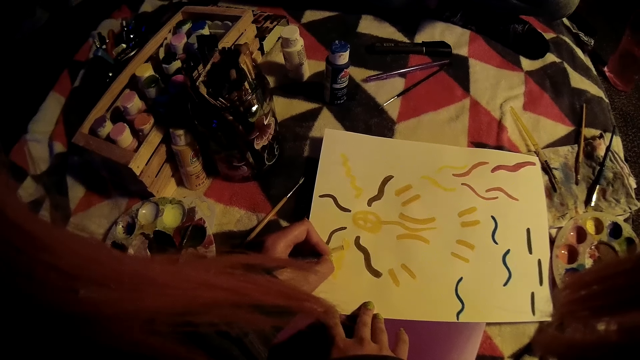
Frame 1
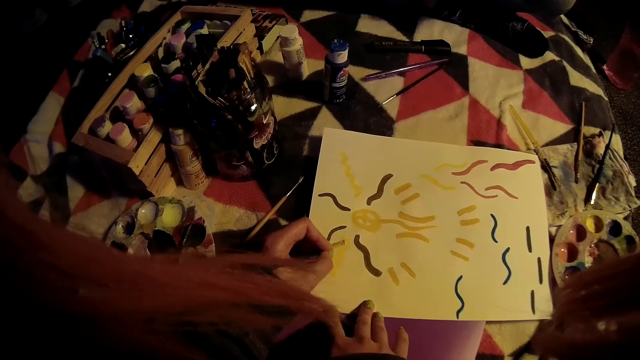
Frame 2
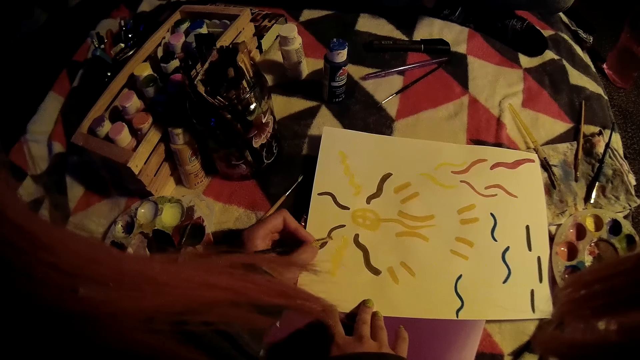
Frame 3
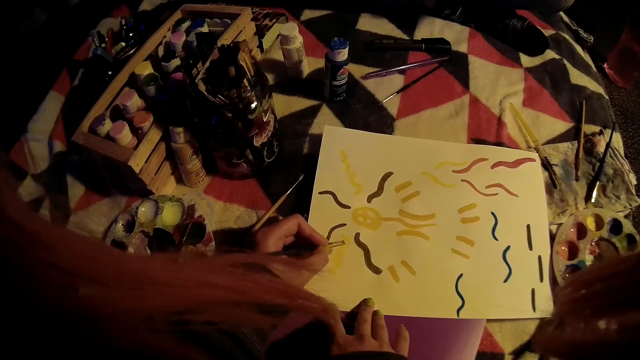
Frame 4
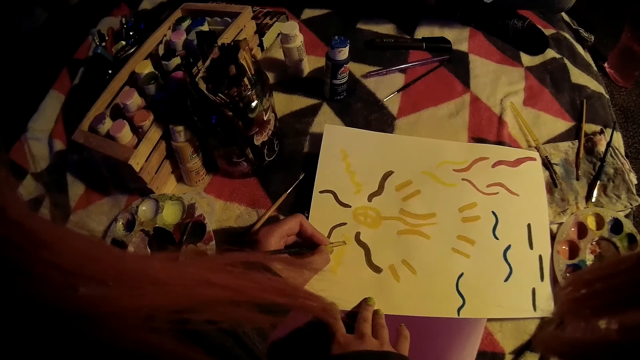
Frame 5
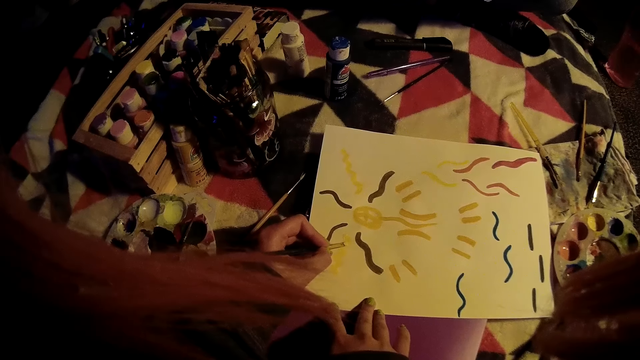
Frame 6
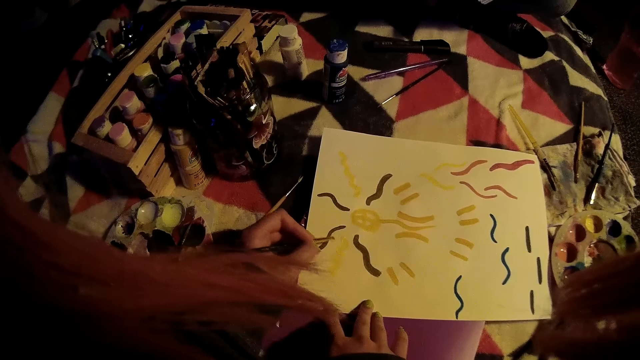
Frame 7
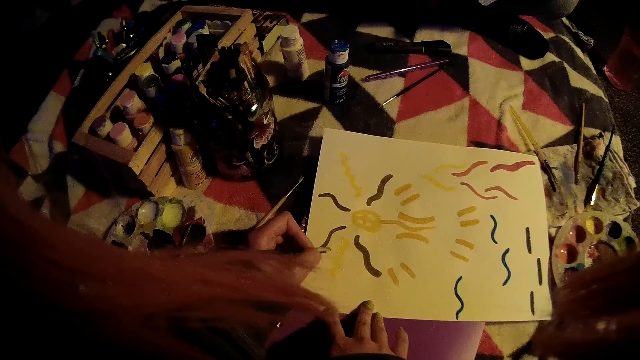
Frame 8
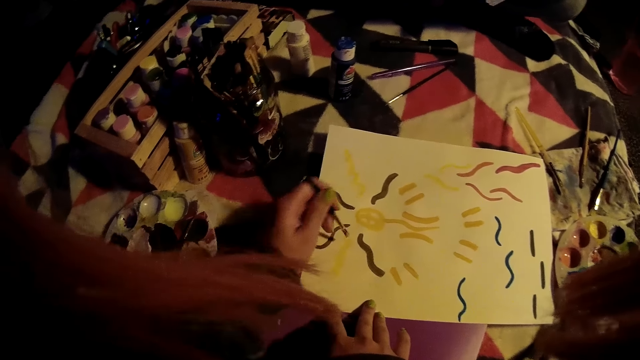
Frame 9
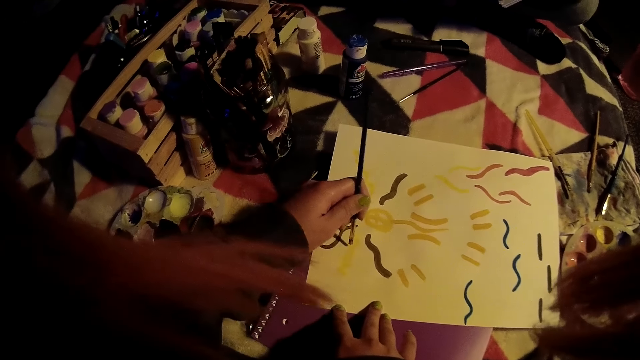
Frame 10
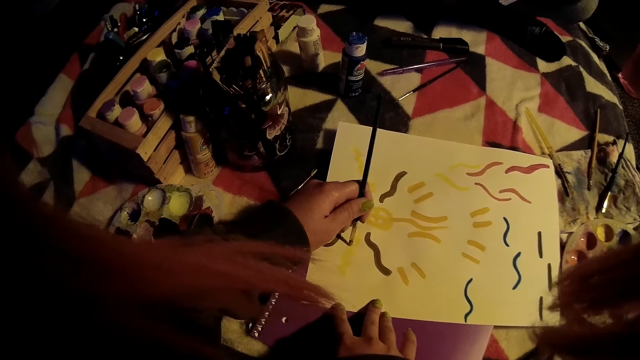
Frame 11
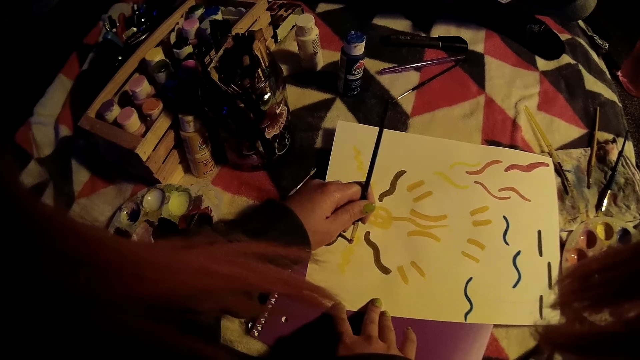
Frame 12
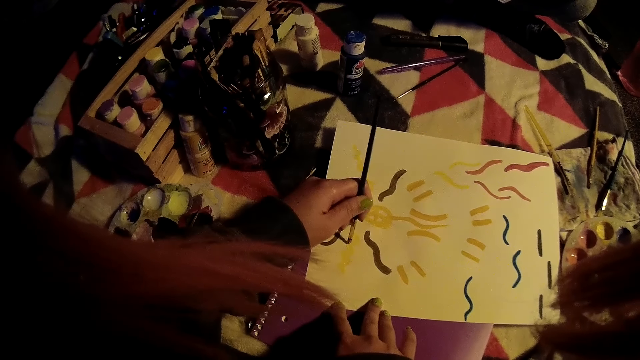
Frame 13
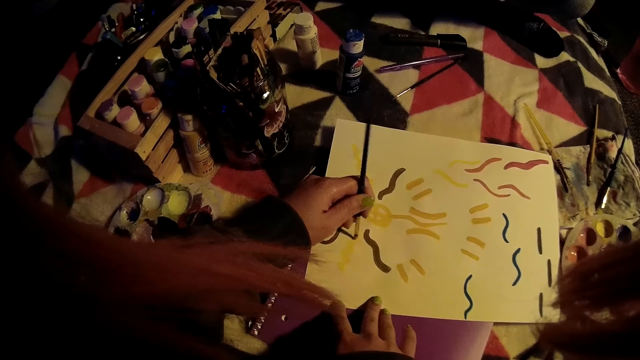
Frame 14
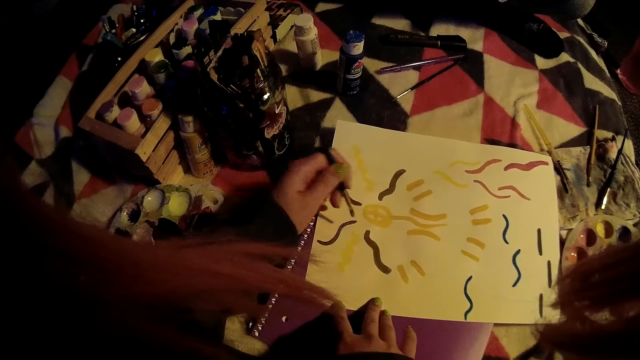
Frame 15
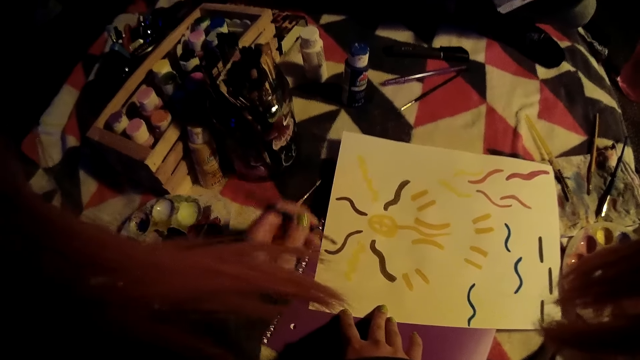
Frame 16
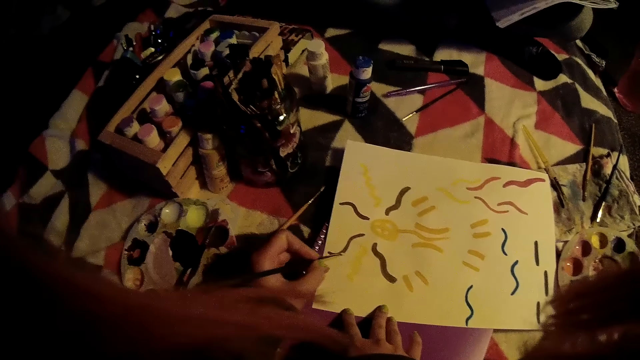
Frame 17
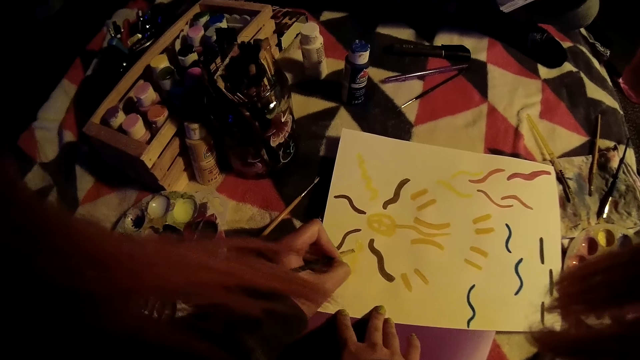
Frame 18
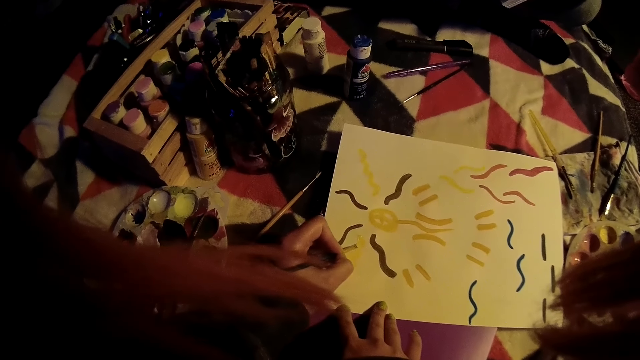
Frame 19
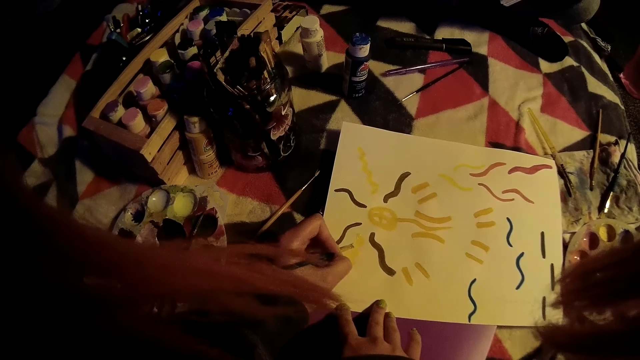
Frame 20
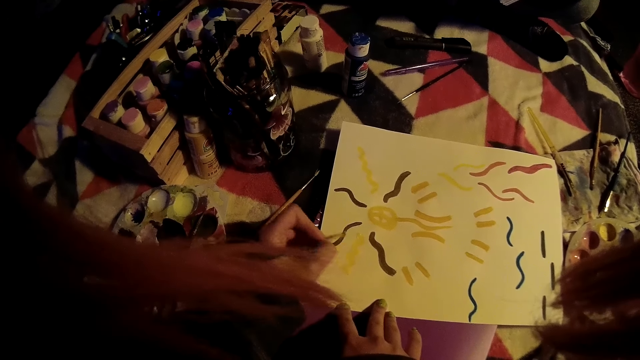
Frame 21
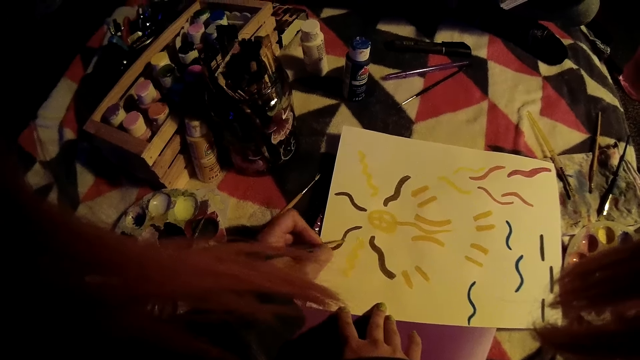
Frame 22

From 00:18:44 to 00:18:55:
The camera wearer moves the paint brush. They paint on a paper using the paint brush. They lift the paint brush. They move the paint brush. They paint on the paper using the paint brush.

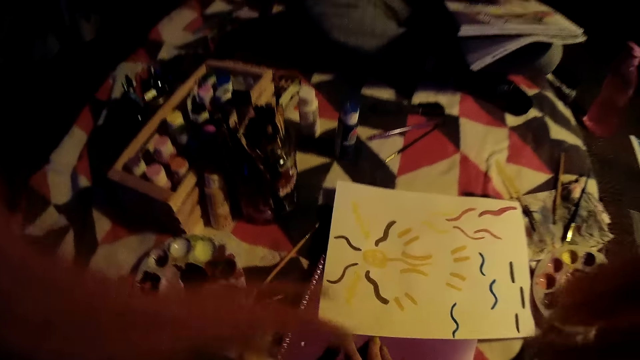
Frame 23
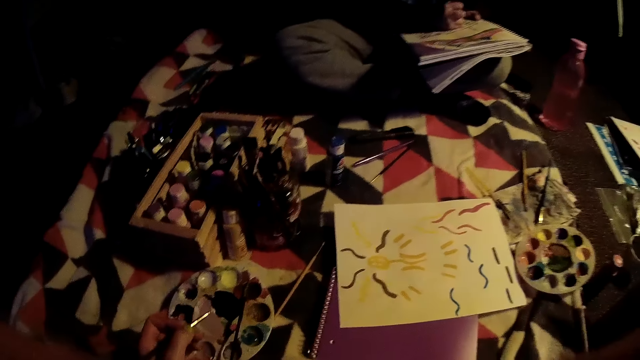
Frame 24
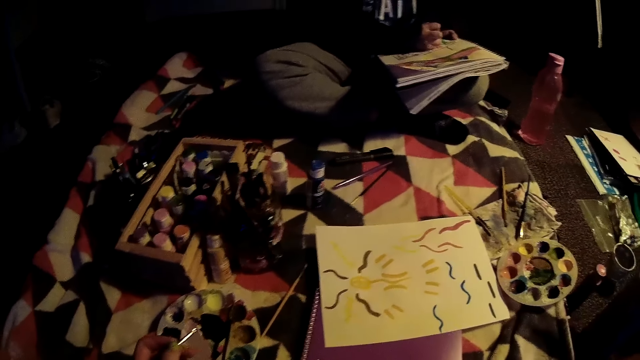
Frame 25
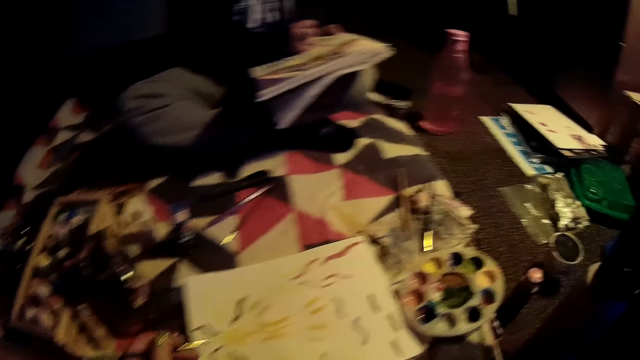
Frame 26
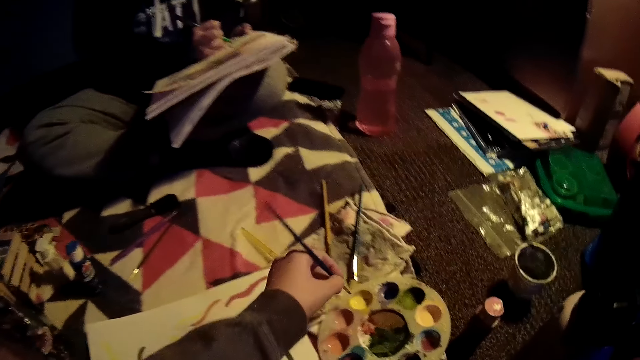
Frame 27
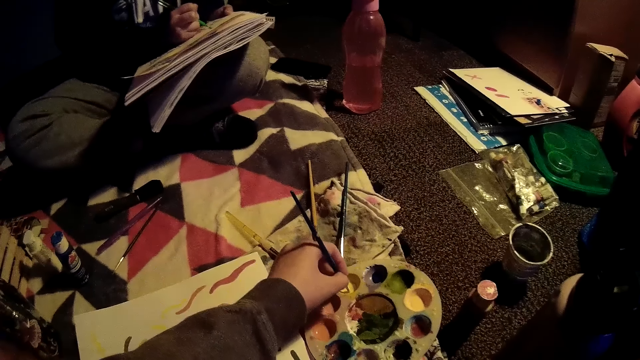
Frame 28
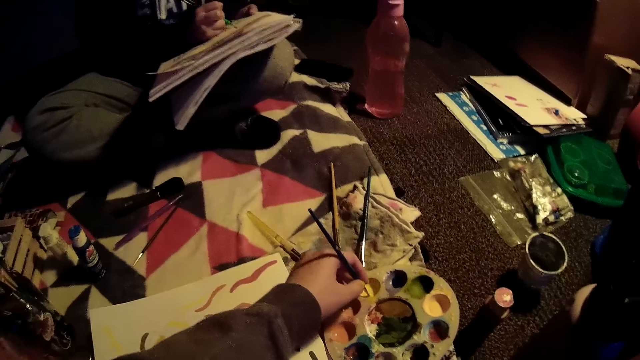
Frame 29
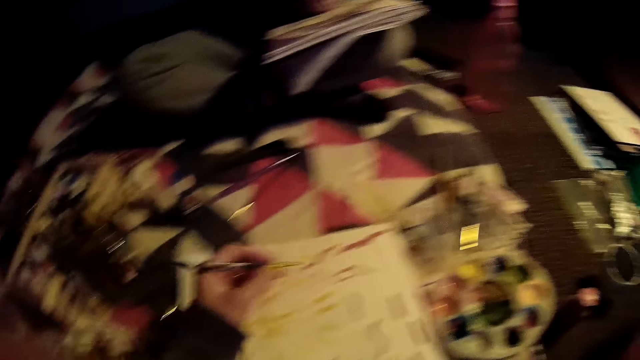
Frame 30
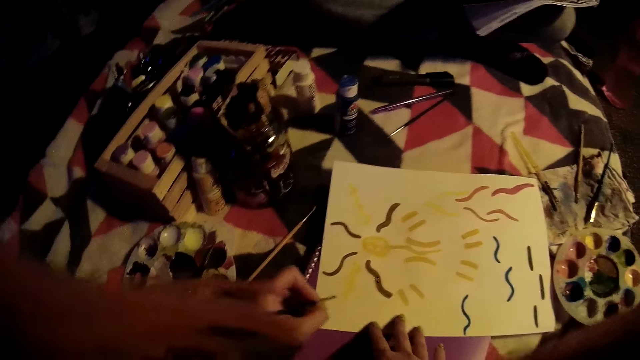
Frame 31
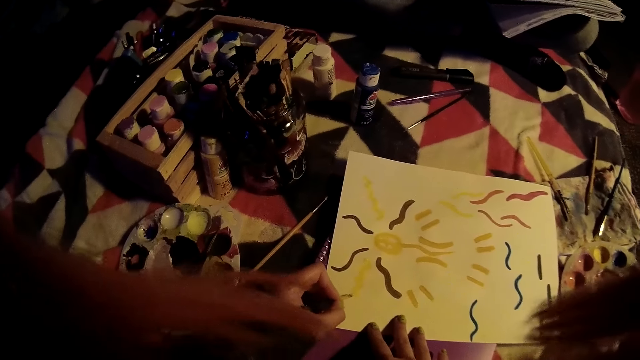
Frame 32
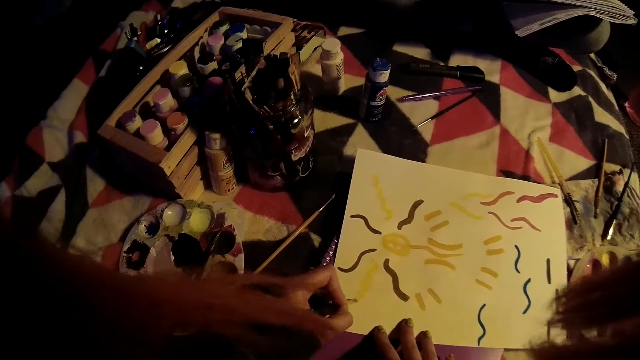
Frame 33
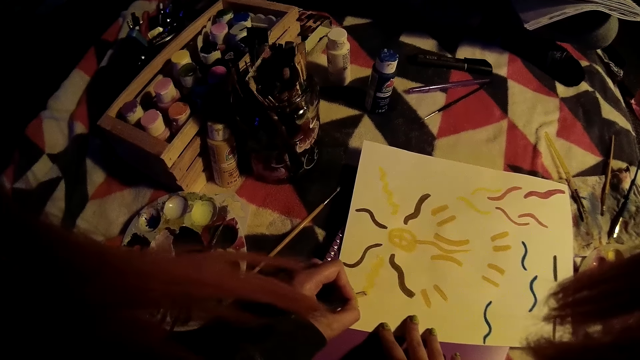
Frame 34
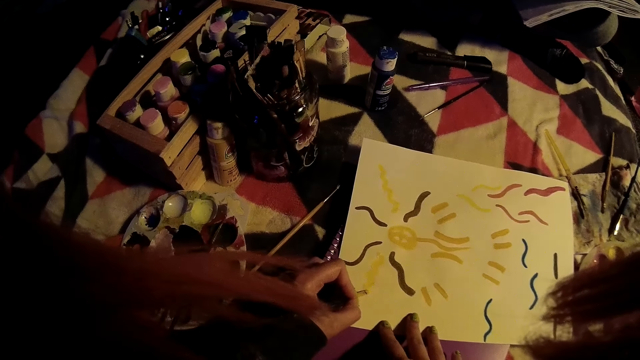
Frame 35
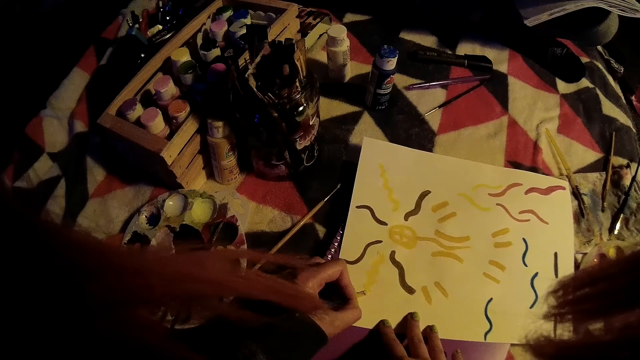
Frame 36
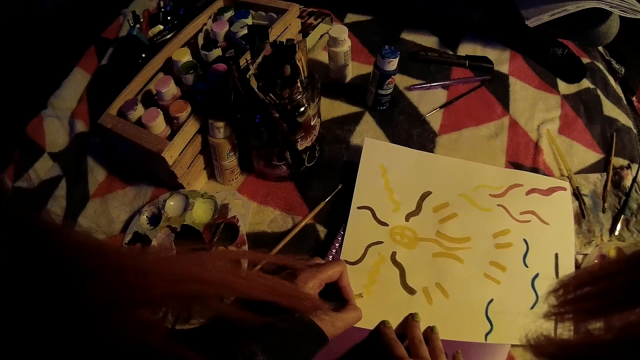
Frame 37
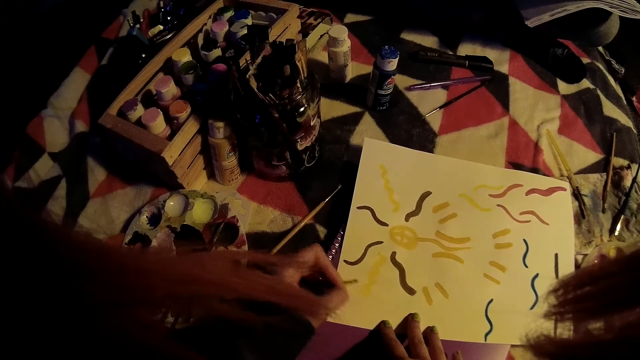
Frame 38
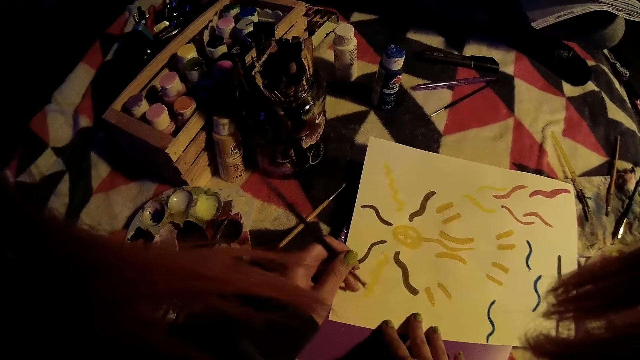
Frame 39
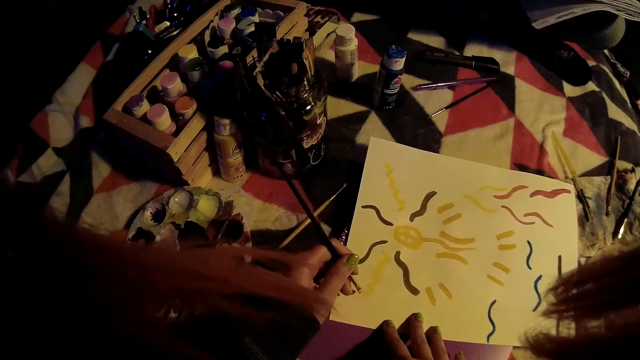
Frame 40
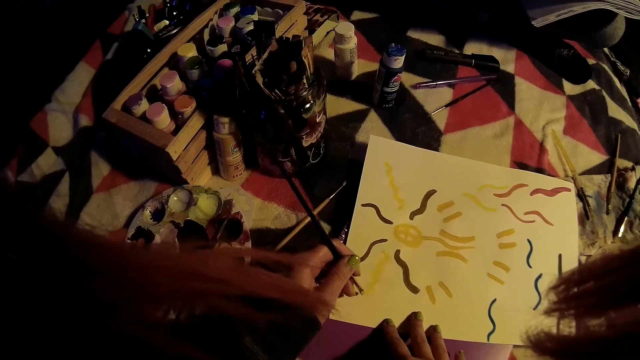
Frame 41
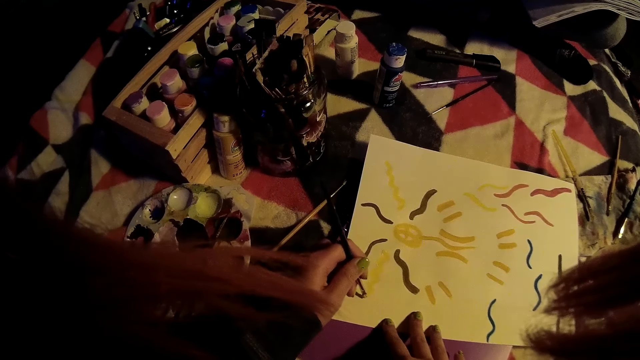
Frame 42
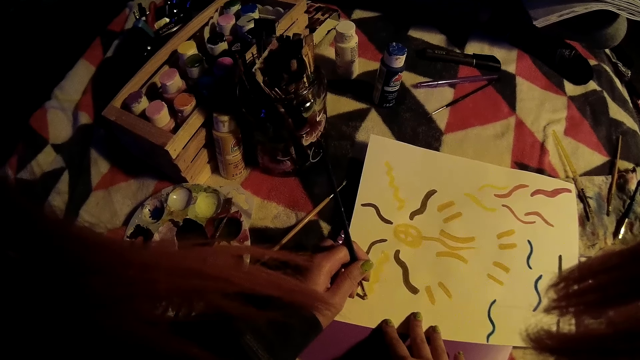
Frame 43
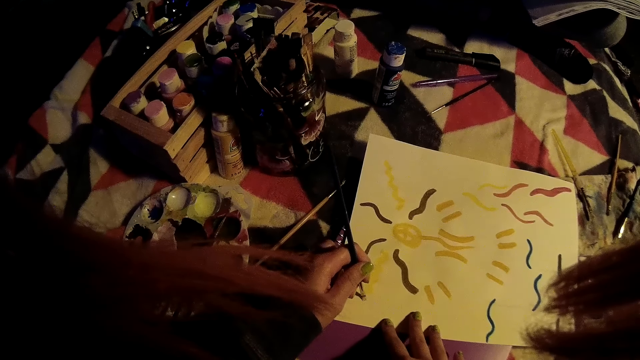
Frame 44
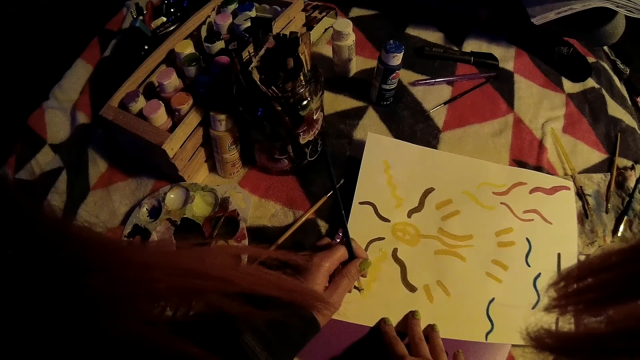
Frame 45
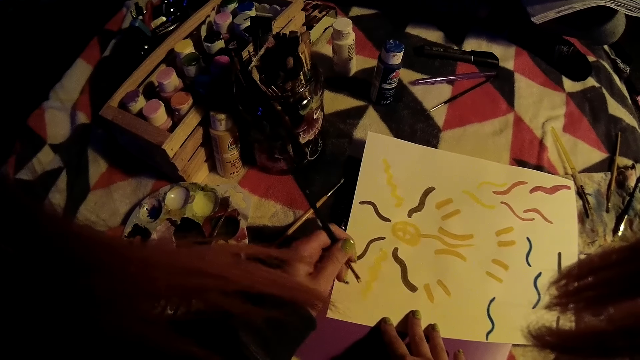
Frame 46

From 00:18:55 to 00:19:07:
The camera wearer pulls back the paint brush. They look at the paper and move the left hand. A person paints on a book. The camera wearer dips the paint brush in a yellow paint in a paint palette. They pull back the left hand. They paint on the paper using the paint brush. They move the paint brush. They paint on the paper using the paint brush. They move the paint brush.
